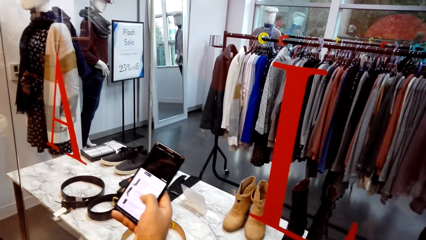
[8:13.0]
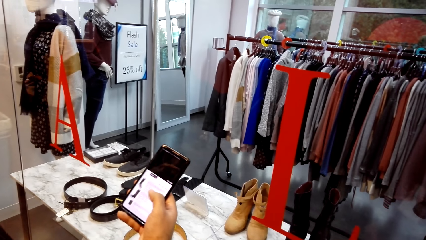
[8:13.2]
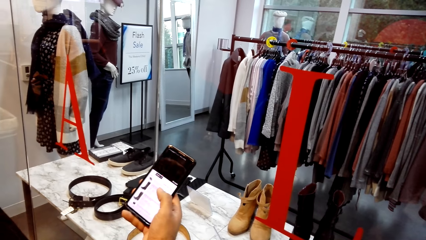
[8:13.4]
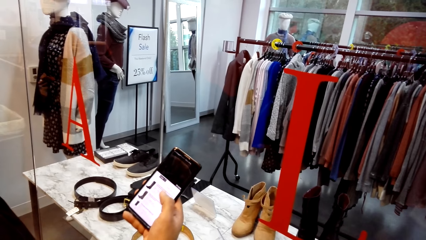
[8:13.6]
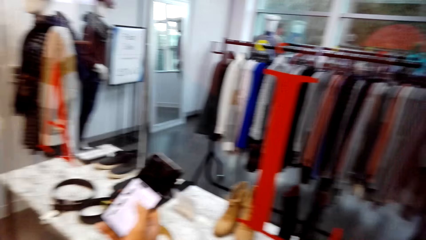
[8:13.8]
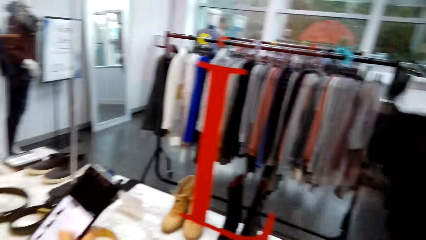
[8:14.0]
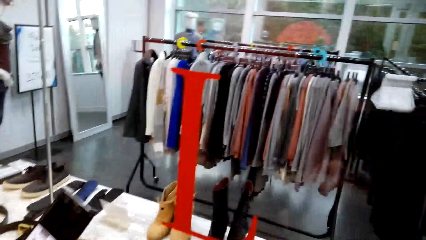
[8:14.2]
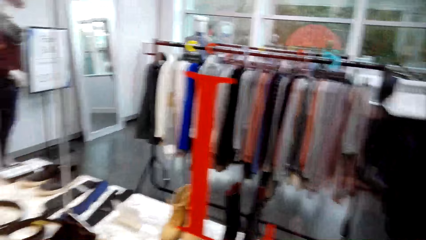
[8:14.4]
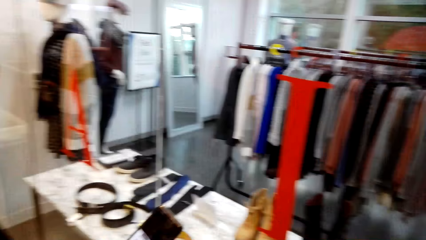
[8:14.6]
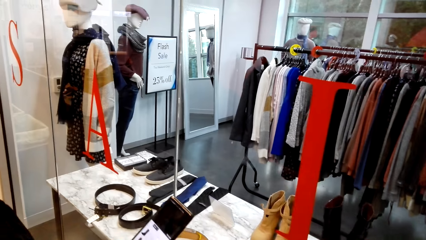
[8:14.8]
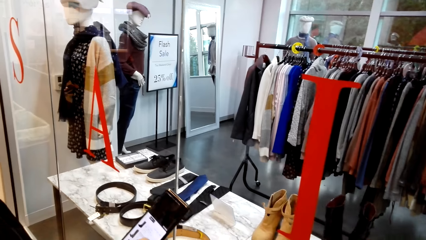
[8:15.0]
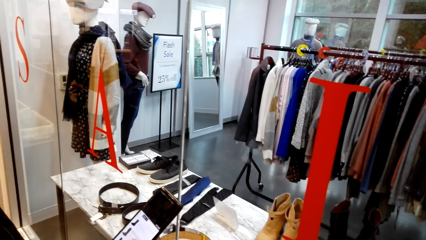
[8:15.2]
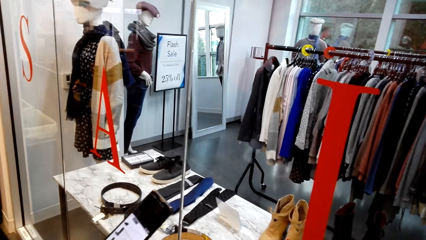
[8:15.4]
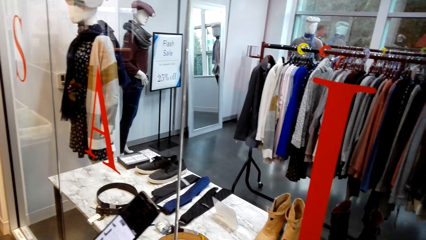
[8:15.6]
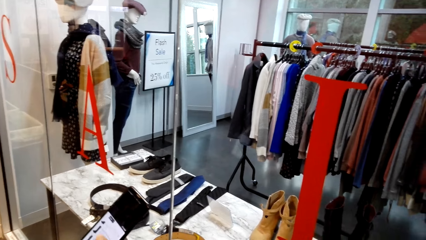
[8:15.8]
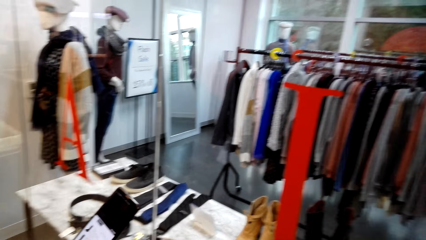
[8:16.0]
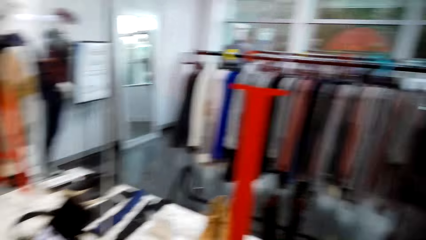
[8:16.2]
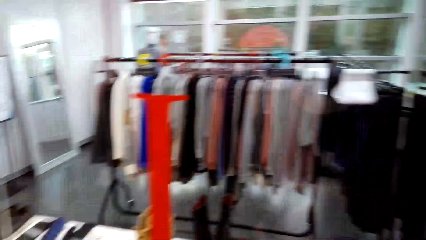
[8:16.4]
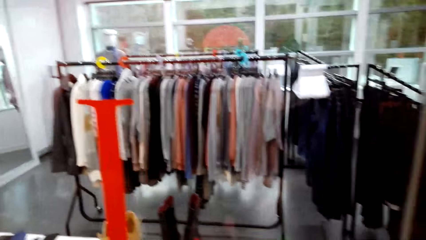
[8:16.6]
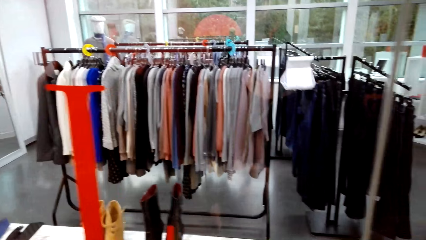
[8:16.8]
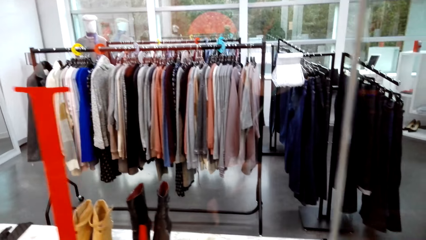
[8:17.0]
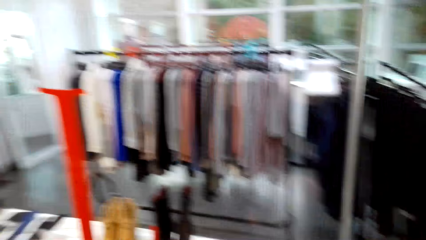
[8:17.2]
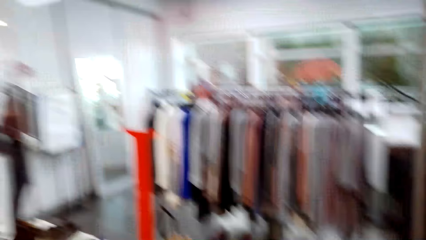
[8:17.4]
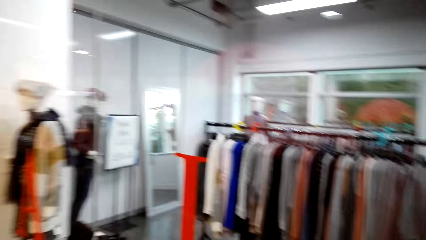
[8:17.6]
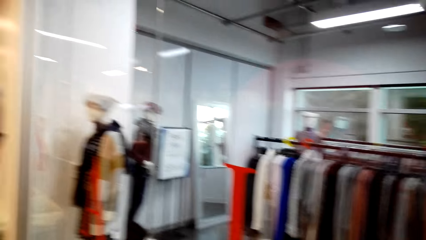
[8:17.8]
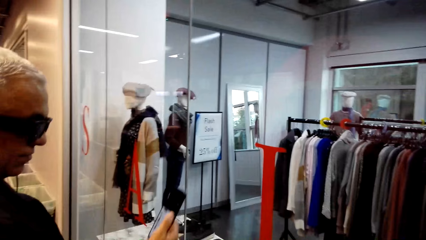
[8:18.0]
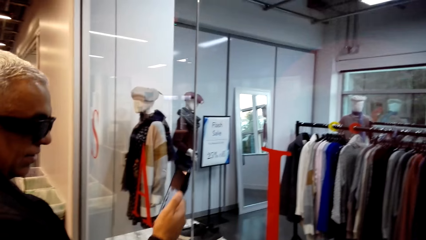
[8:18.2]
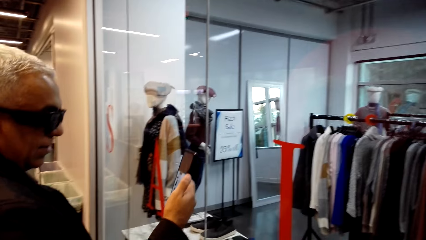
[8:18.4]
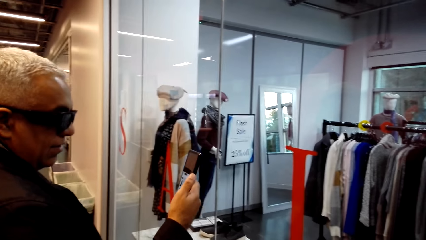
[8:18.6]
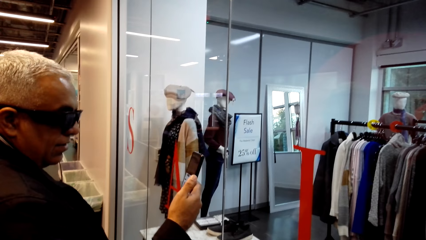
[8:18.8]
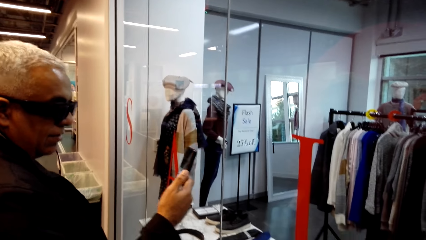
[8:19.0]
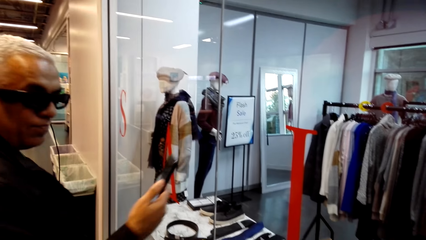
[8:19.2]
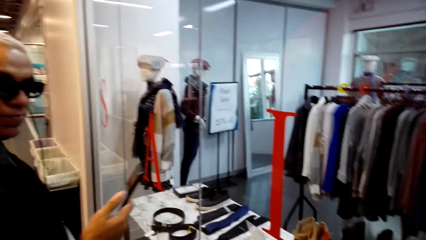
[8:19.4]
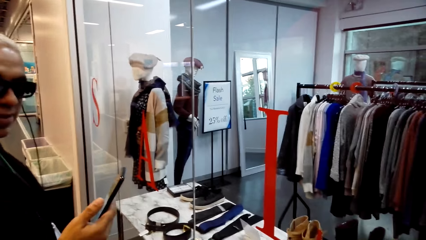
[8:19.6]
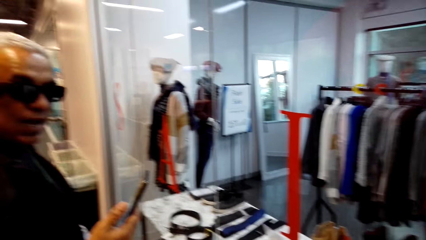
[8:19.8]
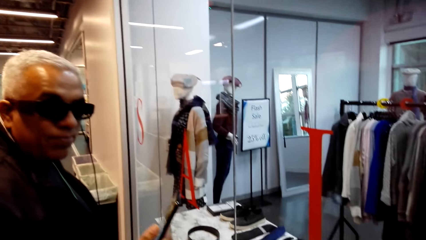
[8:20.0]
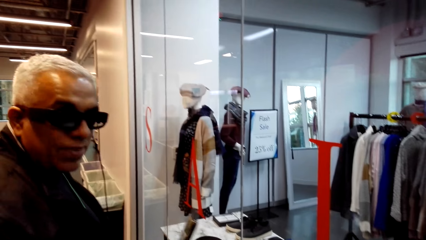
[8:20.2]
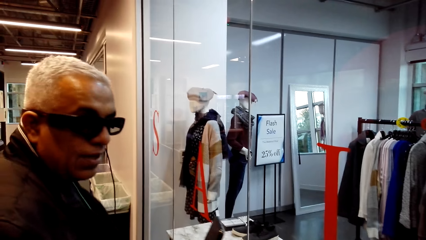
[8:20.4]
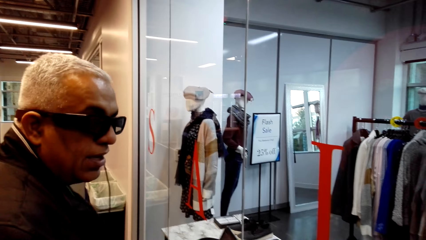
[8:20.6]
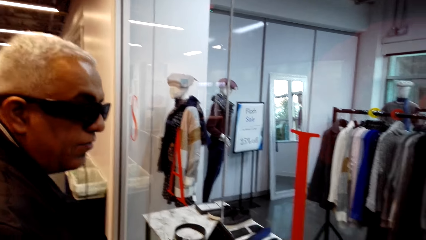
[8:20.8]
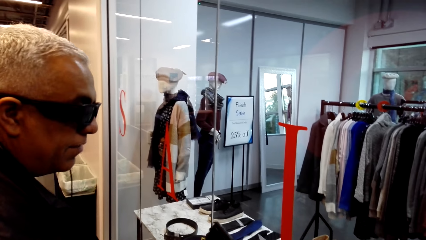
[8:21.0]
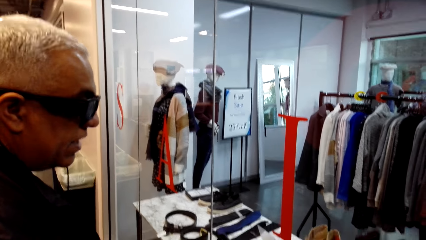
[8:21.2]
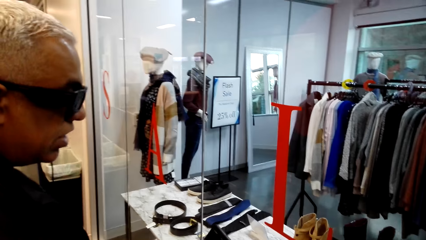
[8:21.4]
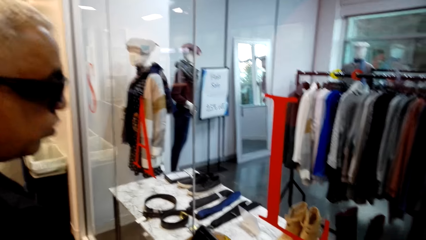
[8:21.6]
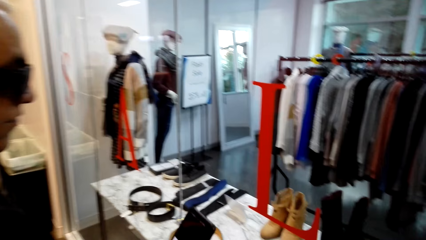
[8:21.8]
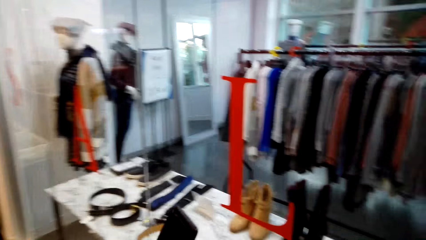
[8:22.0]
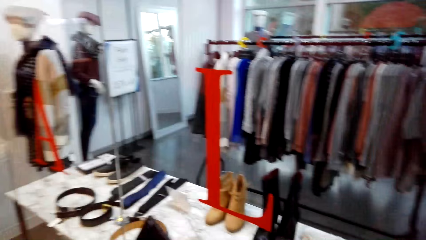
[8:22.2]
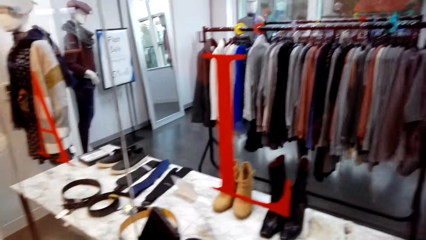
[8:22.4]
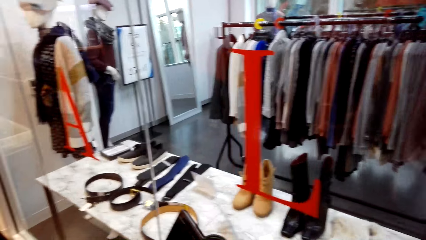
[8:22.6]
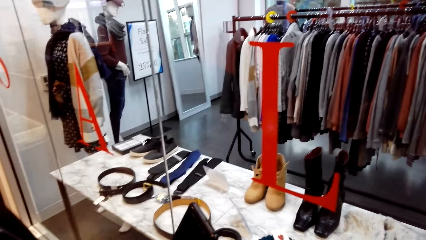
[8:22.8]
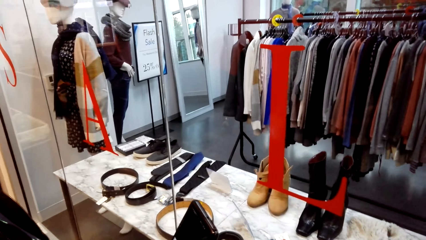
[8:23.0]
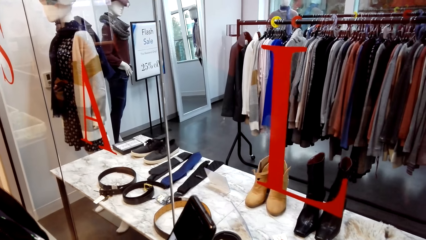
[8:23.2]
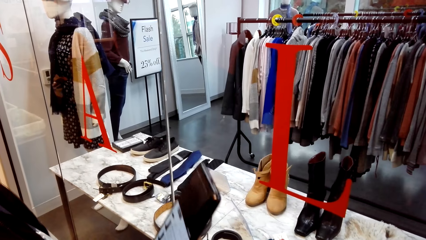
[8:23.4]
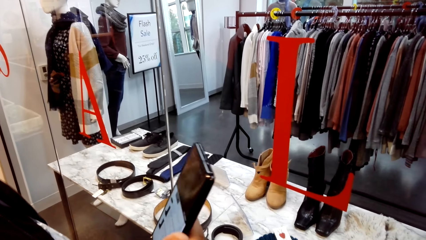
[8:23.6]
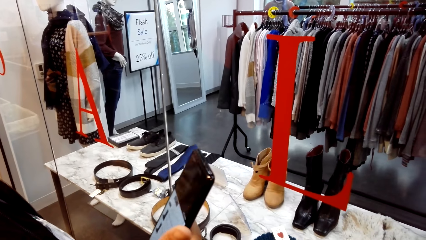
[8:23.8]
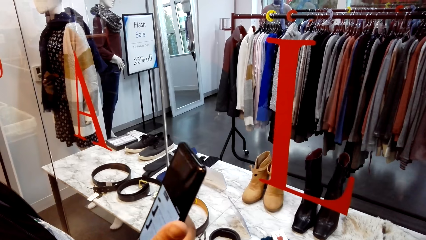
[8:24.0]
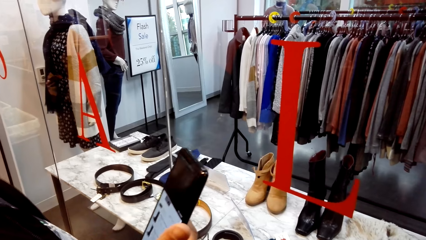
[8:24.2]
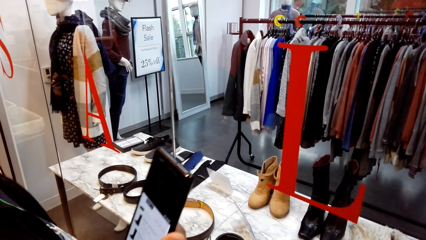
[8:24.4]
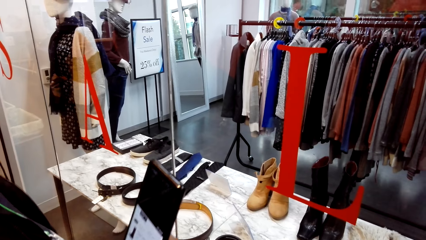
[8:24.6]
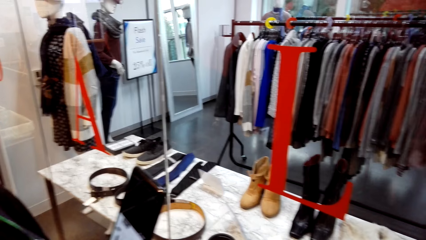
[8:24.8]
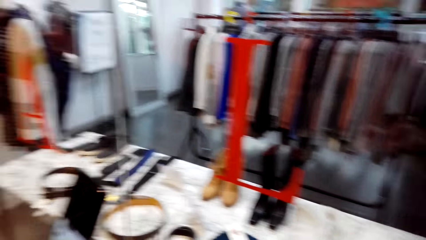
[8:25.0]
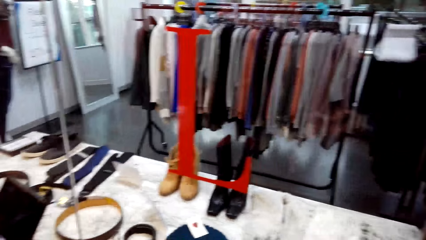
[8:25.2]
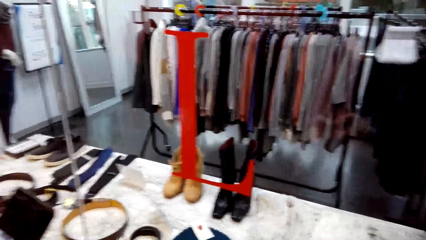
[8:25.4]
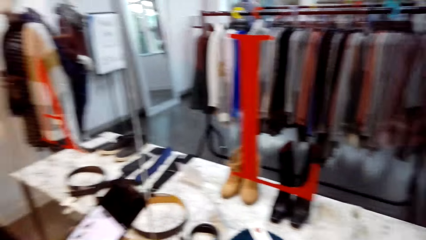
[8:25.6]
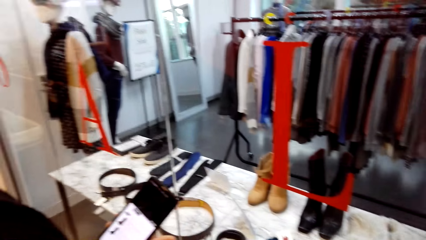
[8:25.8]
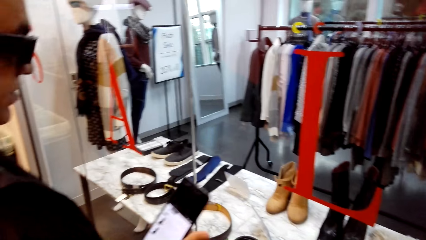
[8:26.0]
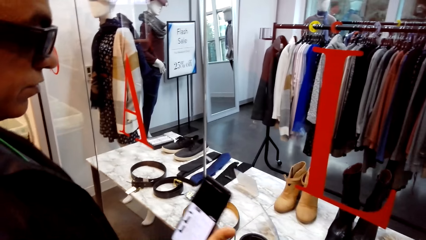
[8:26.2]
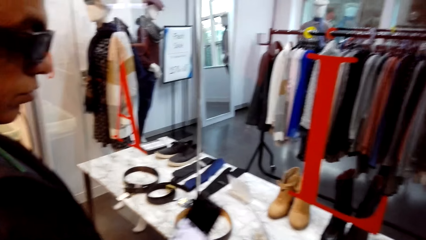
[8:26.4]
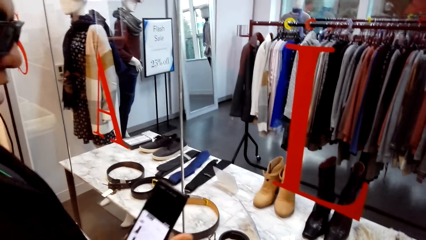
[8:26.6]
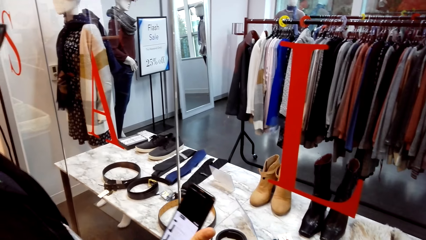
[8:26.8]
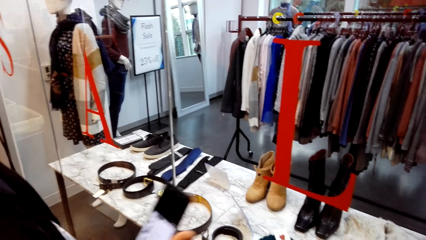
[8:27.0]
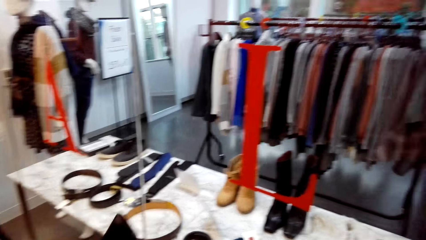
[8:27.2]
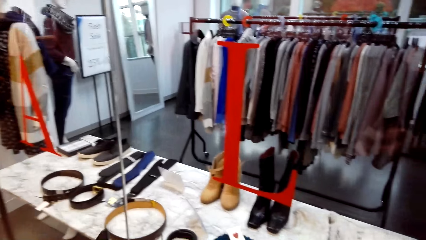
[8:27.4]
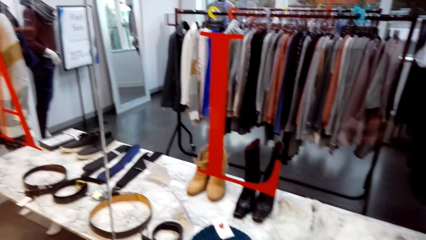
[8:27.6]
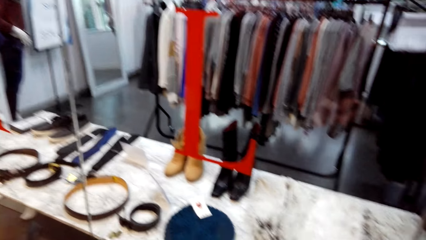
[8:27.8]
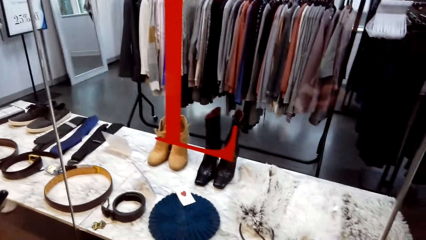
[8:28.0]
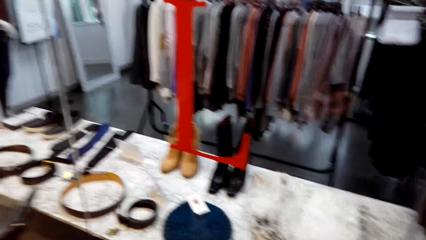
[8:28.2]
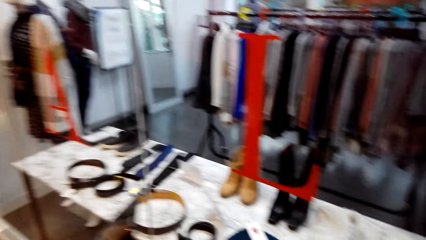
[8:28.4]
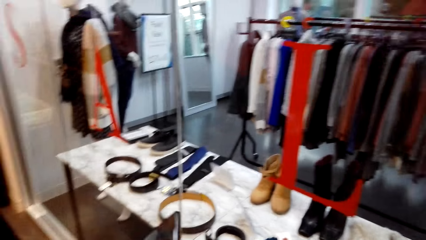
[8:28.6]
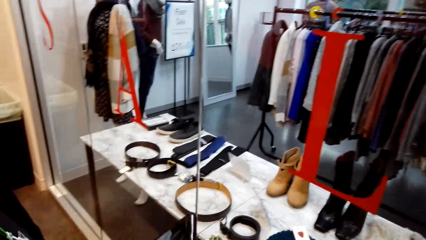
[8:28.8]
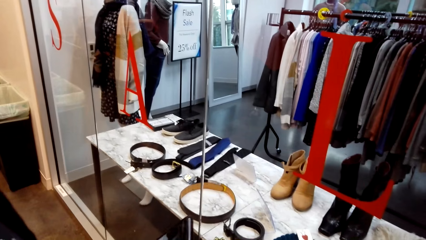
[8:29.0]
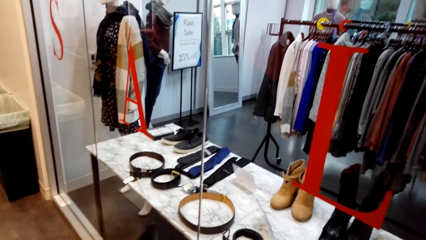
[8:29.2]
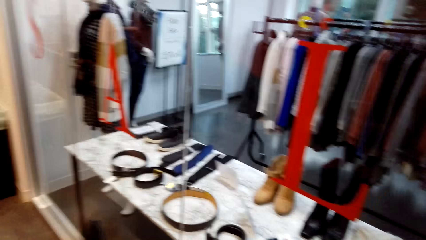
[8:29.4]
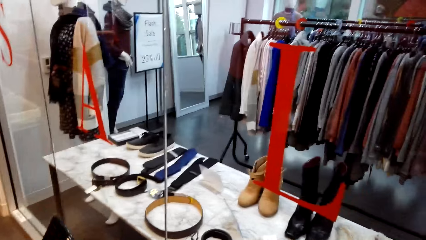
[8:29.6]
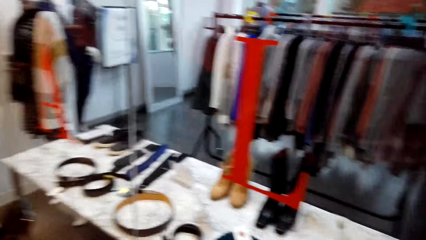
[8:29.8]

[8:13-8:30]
A man looks at the phone screen and touches the phone screen. The camera wearer talks to the man and looks around. They talk to the man. They talk to the man again. The man looks at the phone screen. The man talks to the camera wearer. The camera wearer talks to the man.
